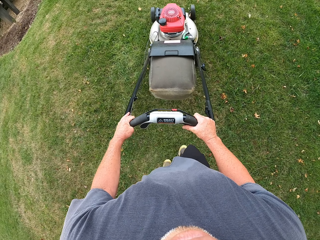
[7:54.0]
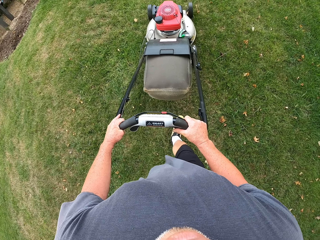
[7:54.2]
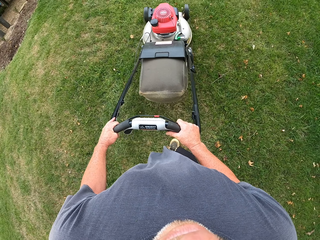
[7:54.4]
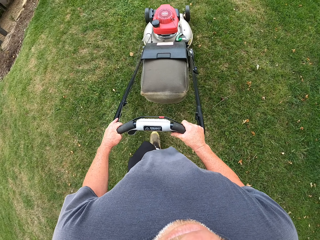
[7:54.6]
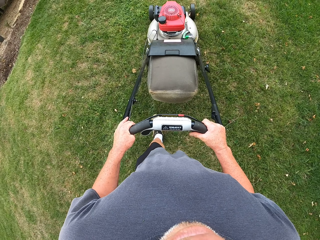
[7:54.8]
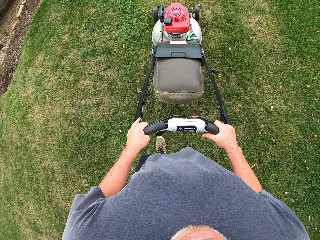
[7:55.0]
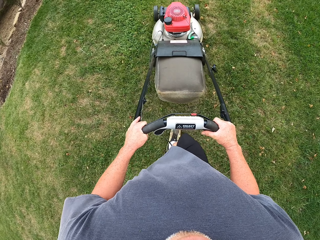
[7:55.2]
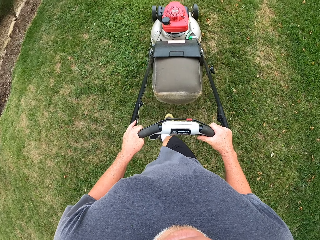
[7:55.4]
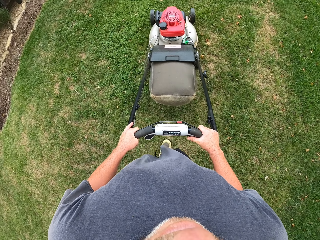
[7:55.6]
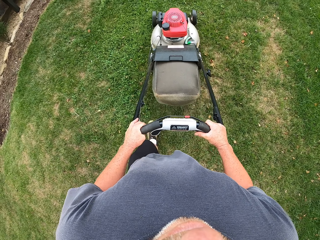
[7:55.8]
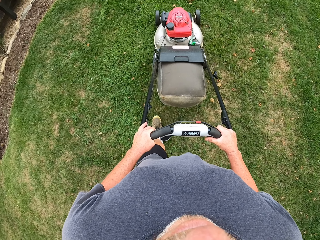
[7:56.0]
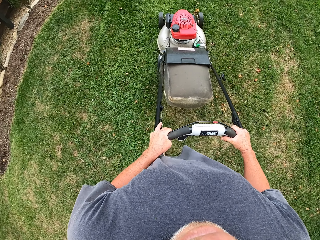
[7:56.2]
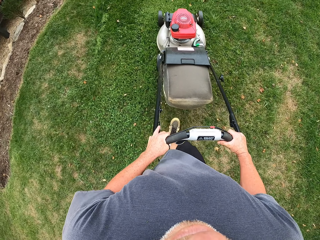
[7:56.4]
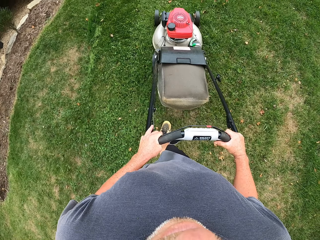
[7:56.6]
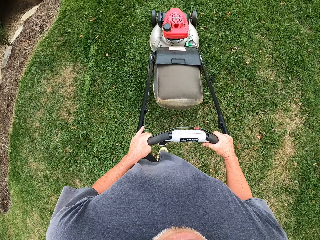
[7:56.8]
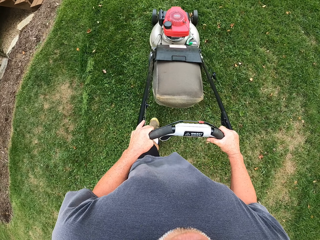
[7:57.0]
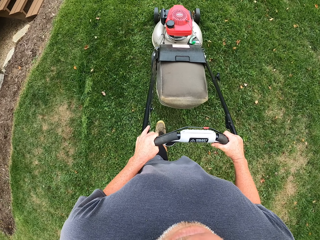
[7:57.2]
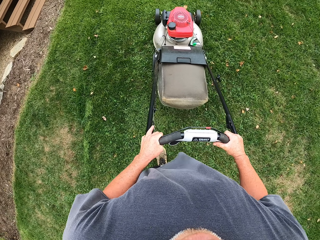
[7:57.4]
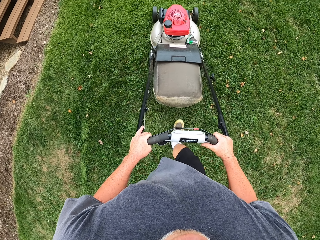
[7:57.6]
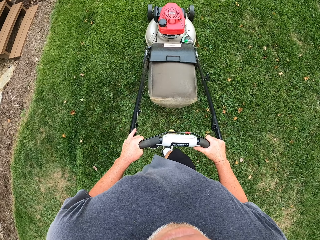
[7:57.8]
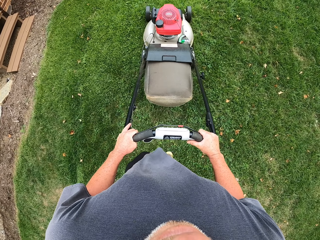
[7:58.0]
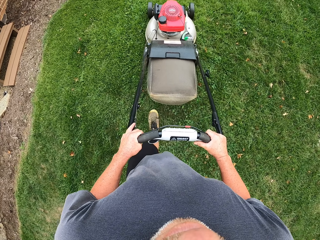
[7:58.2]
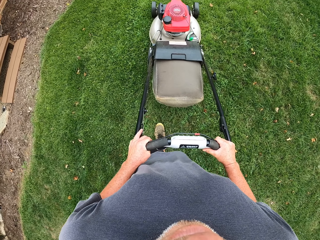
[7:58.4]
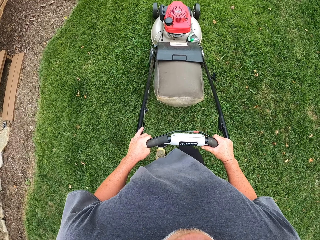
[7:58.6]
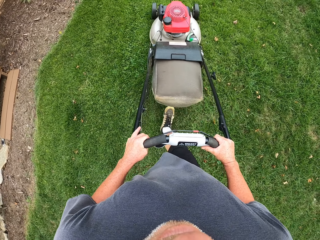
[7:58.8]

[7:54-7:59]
The camera wearer adjusts a lawn mower on the ground. They cut grass with the lawn mower.
